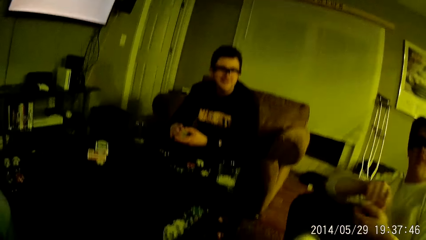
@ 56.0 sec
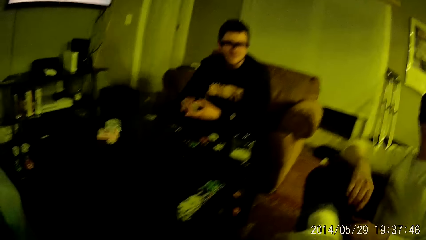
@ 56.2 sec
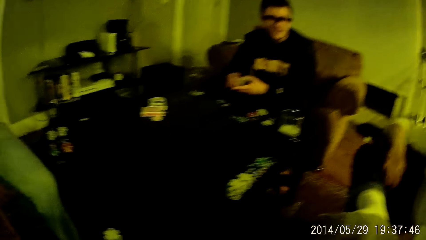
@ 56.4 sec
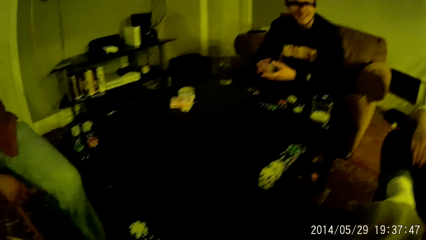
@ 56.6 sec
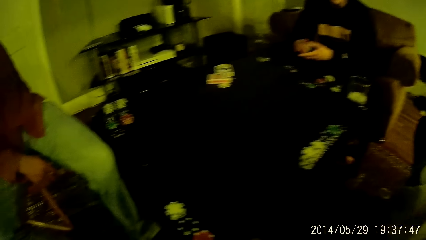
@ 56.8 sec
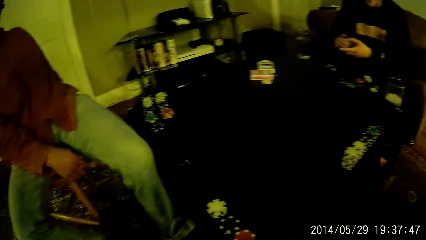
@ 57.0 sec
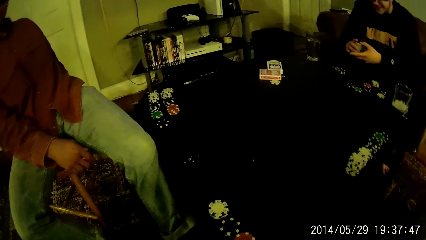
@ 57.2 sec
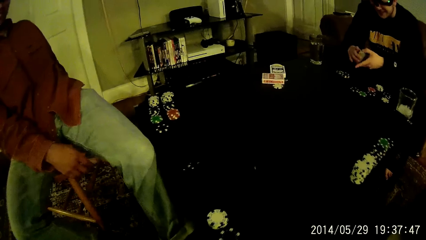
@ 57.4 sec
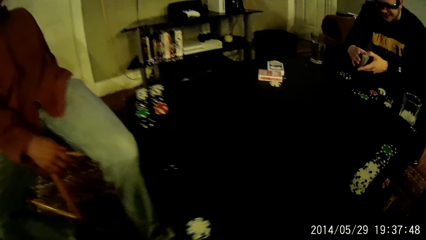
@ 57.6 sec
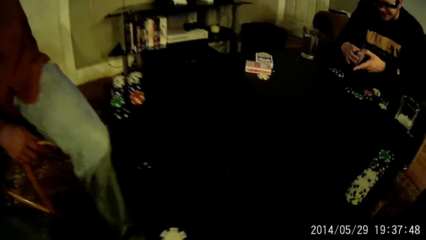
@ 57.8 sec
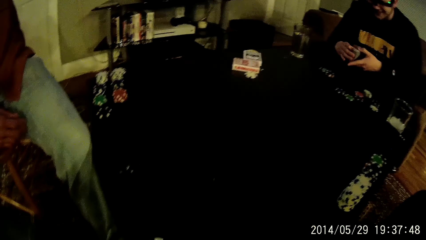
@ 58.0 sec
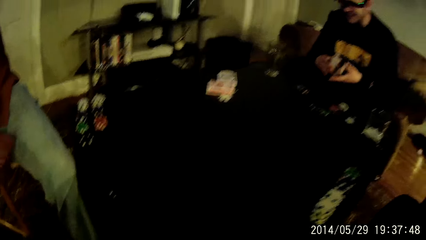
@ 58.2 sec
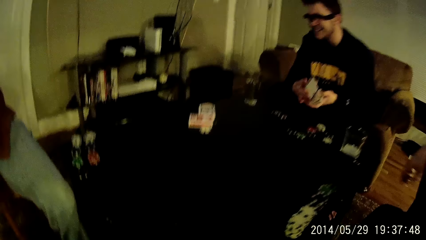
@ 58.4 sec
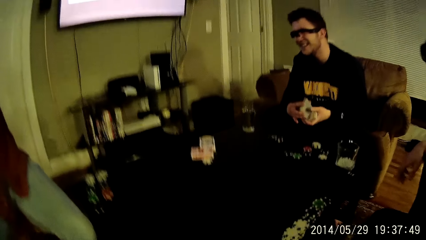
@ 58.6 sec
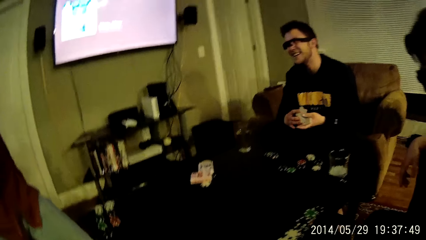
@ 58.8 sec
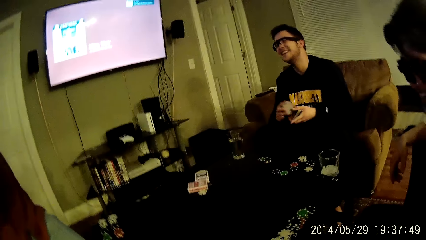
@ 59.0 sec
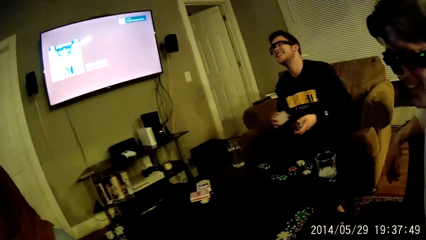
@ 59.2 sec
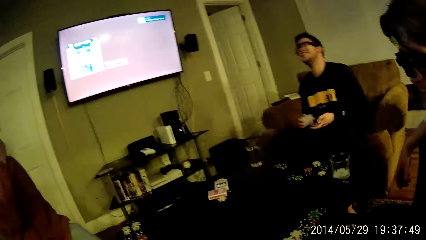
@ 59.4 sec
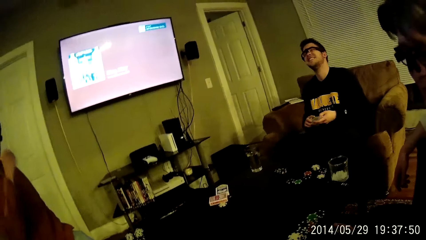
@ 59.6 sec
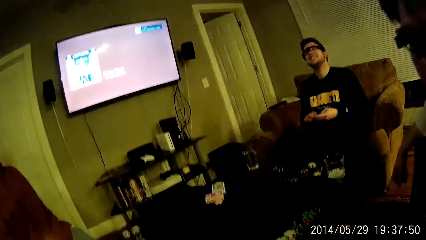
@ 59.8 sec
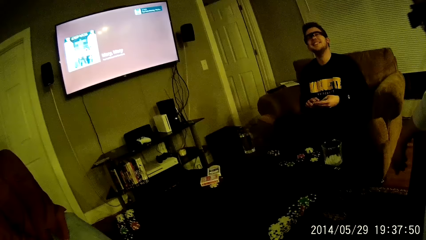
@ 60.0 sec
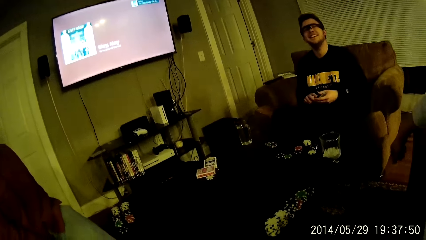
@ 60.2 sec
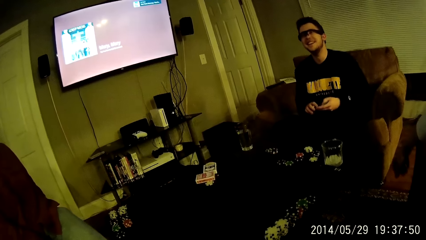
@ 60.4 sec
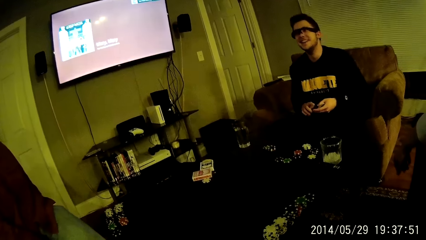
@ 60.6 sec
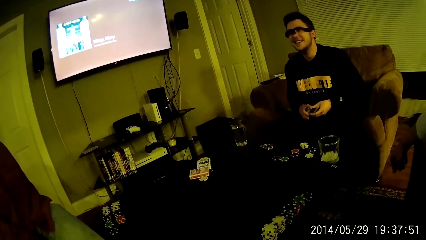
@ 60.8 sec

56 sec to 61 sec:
The camera wearer interacts with a man. They look around. Another man interacts with the camera wearer.

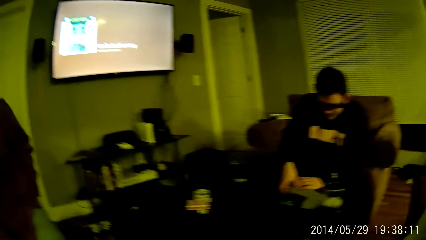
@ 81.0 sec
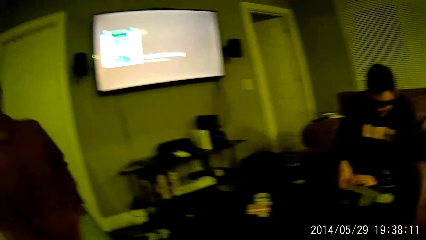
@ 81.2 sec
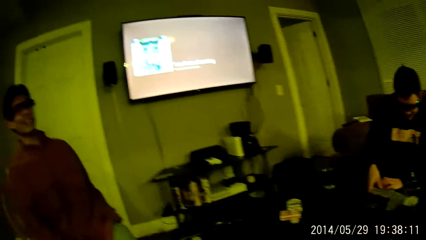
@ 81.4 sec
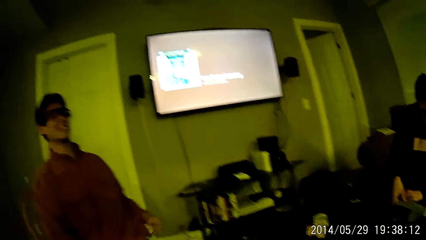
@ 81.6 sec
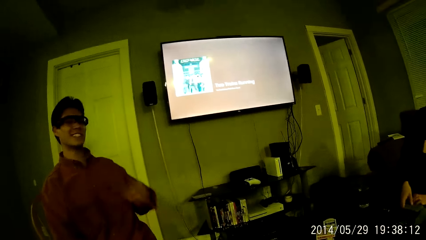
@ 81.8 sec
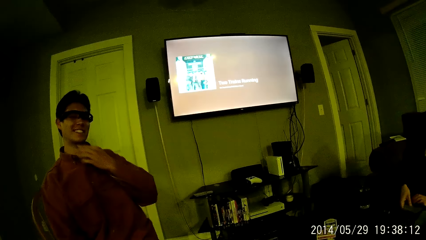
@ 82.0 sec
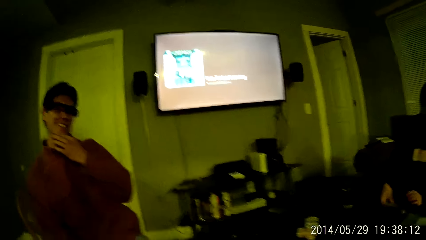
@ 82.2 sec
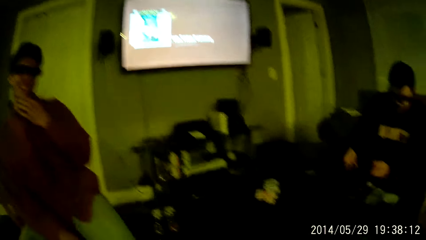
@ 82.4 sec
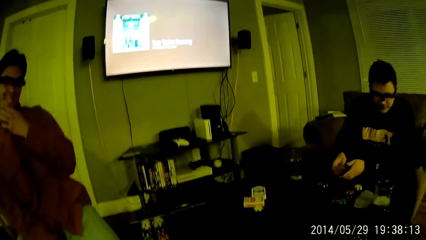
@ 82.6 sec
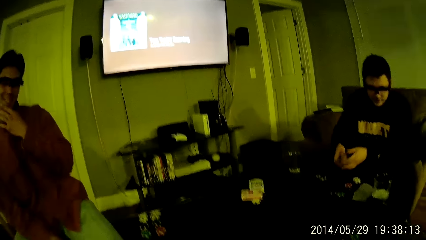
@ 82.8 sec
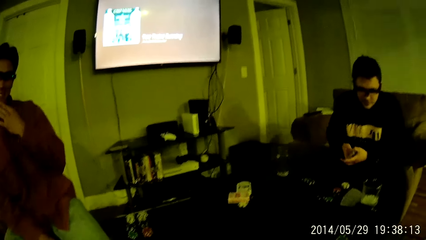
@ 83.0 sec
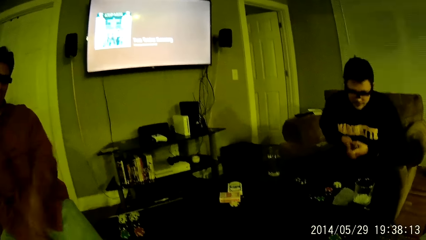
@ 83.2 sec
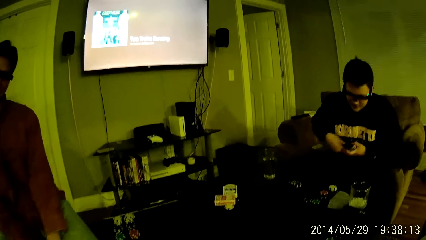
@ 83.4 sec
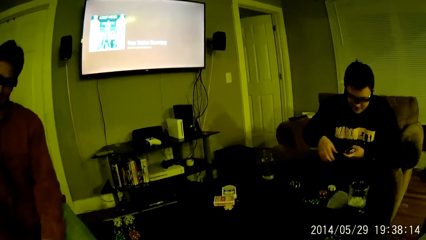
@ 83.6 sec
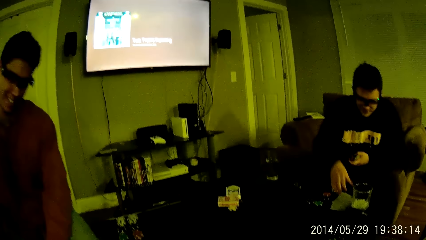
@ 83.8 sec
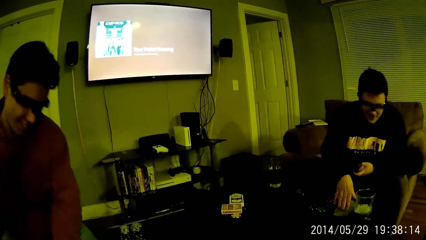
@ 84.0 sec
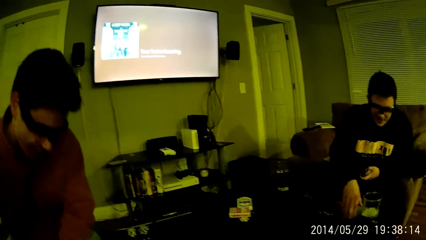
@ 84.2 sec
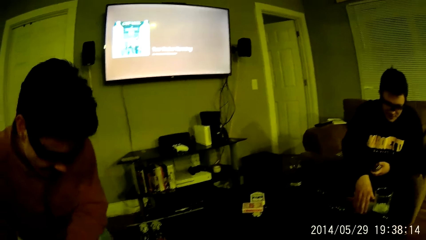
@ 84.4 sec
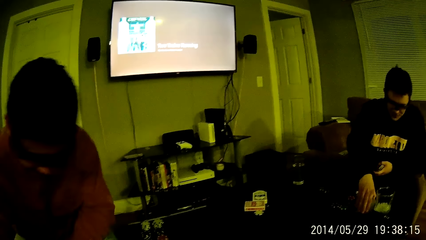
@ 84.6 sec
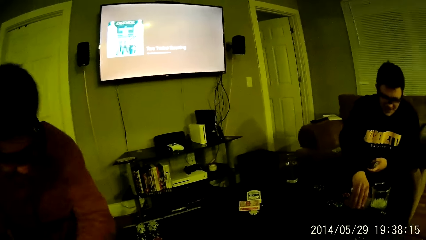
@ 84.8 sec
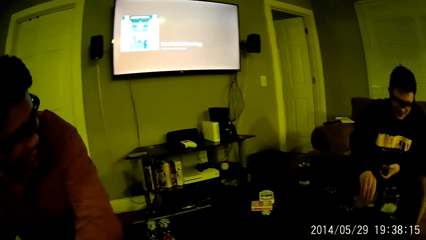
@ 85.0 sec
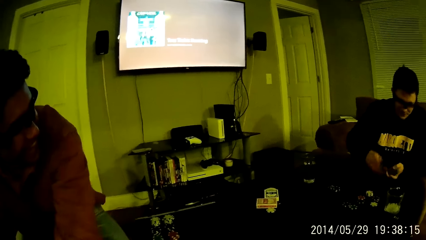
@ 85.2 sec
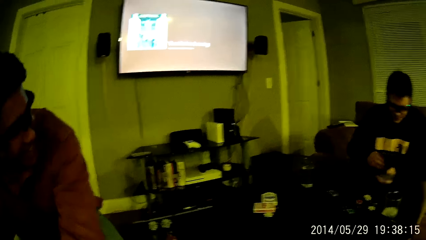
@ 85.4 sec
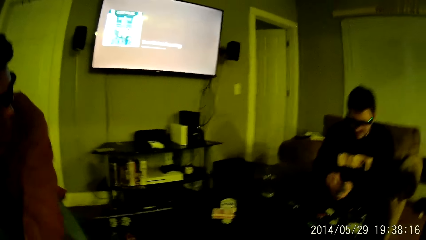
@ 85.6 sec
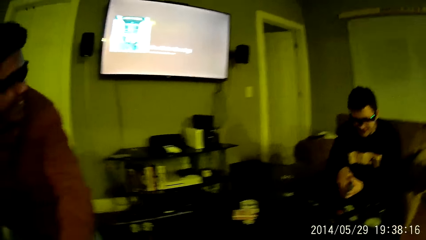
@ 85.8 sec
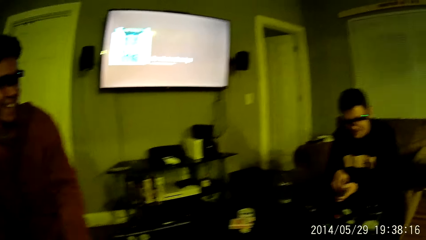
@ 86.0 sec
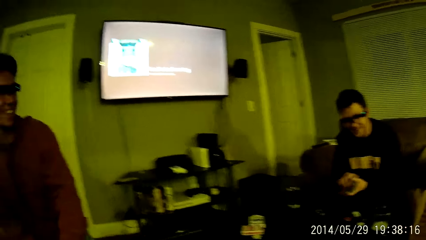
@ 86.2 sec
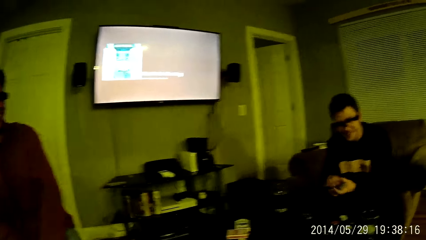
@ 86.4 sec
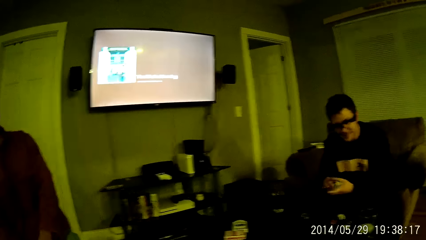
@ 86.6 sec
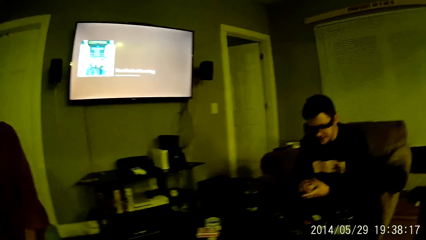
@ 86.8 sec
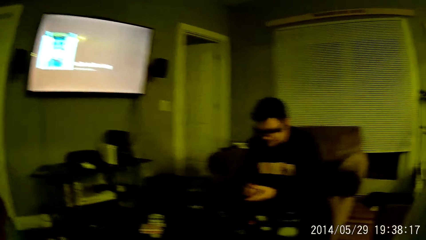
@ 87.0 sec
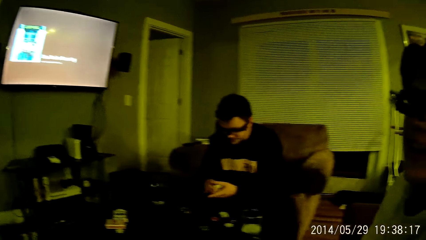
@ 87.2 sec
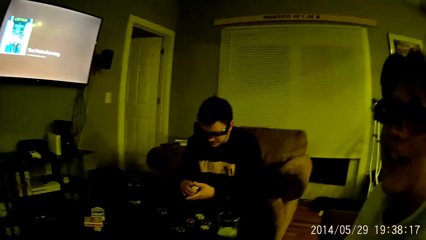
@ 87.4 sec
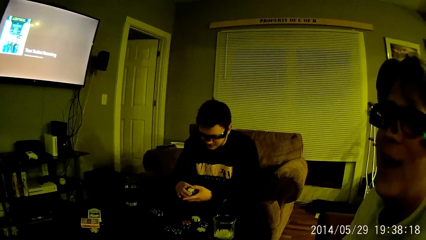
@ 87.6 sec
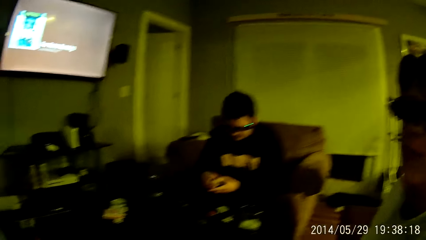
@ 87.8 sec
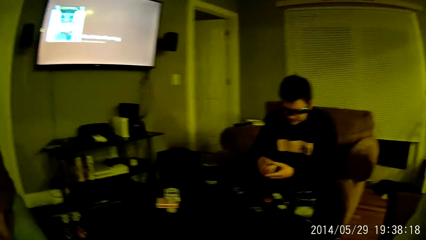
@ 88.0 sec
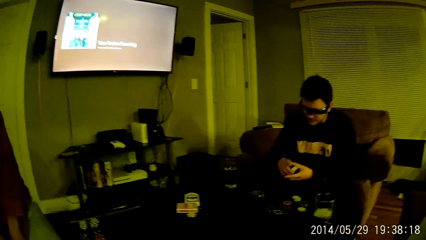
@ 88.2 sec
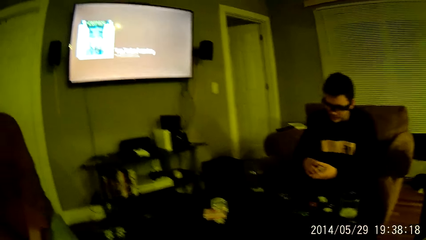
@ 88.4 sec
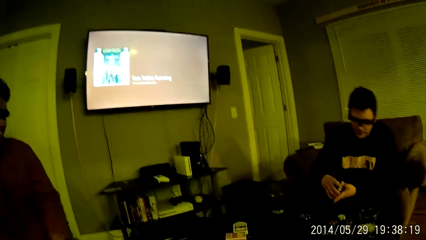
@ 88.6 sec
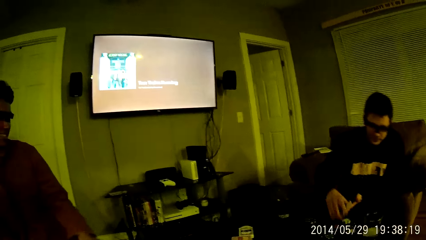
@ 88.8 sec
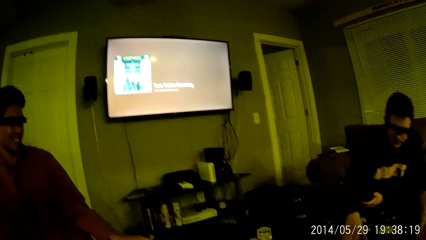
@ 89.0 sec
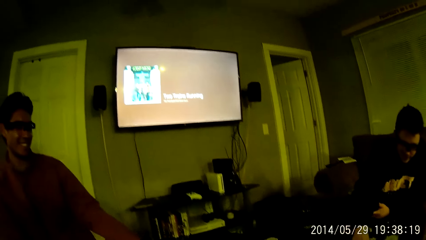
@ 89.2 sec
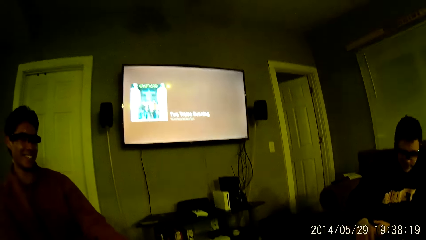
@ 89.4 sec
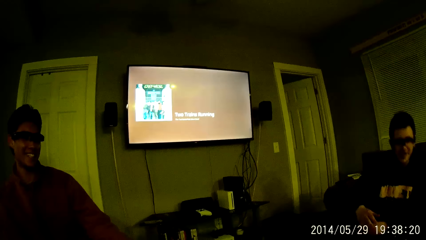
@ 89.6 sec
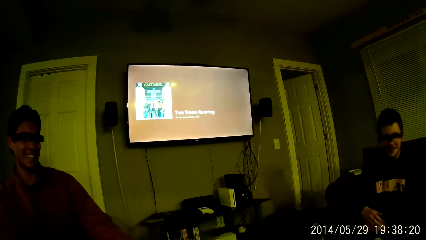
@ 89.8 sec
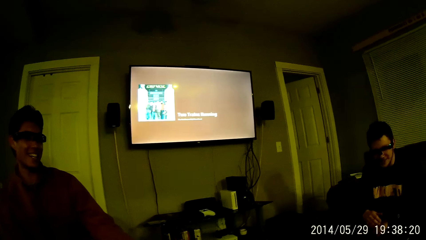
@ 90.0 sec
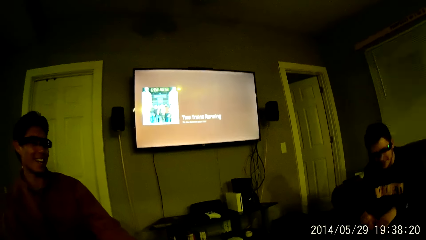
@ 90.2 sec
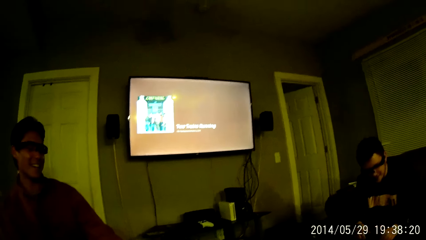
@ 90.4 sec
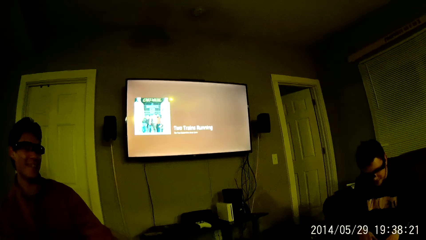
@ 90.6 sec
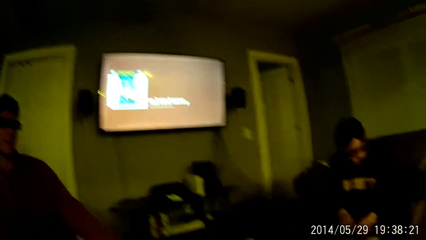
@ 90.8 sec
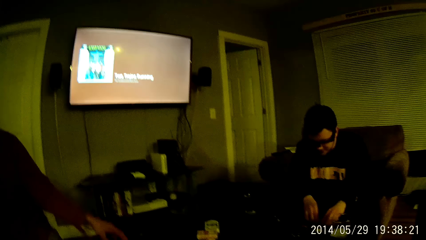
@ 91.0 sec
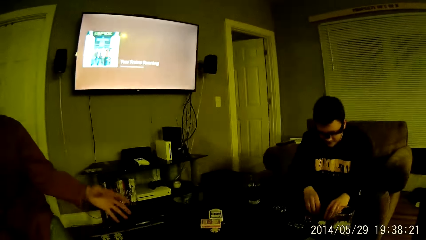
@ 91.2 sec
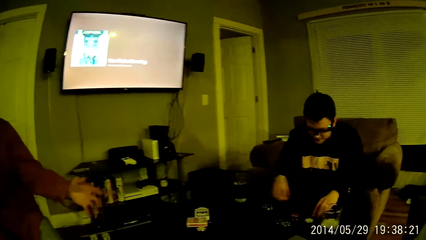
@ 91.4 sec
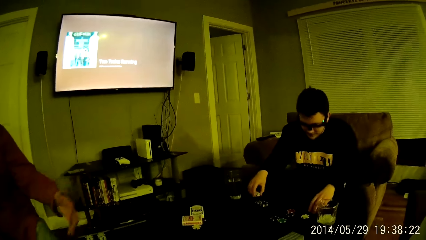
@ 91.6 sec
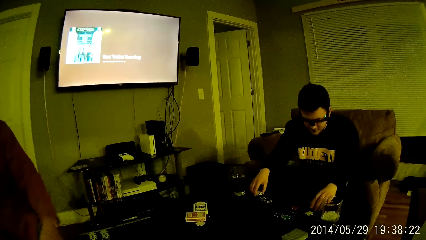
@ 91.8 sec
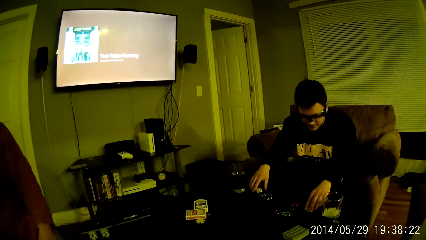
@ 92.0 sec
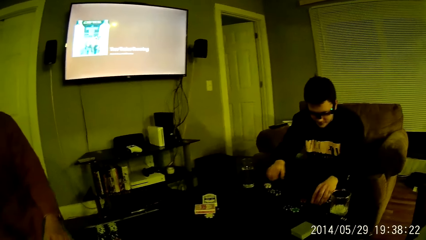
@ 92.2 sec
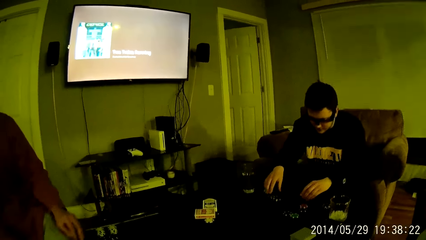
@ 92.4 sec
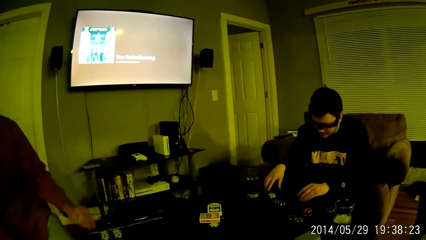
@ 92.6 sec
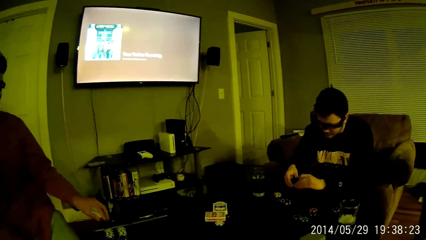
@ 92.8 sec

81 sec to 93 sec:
A man touches his chin. Another man picks cards from the table with his right hand. A third man interacts with the camera wearer. The camera wearer interacts with the man. The second man drops the cards on the table with his right hand. He arranges coins on the table with both hands.
